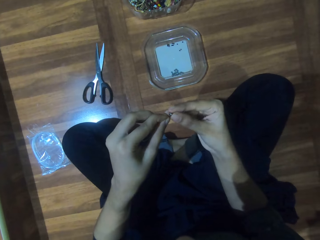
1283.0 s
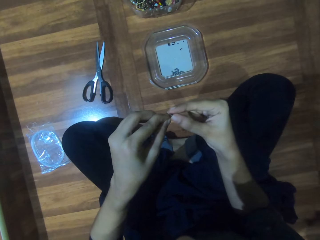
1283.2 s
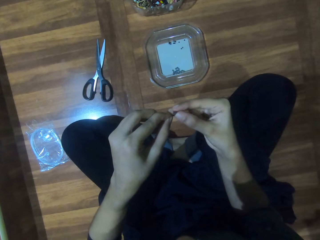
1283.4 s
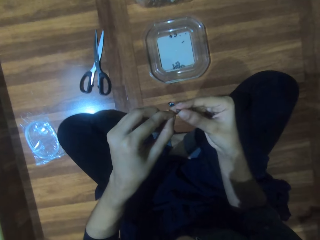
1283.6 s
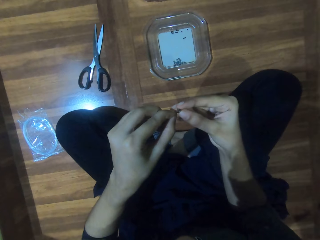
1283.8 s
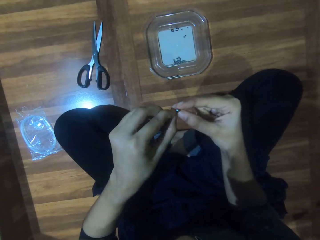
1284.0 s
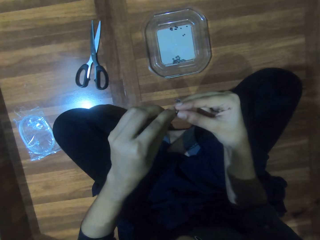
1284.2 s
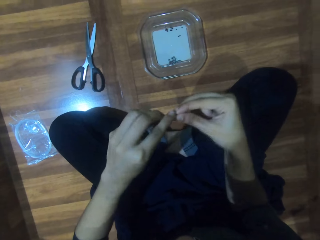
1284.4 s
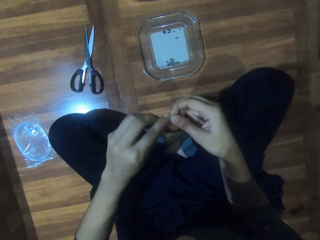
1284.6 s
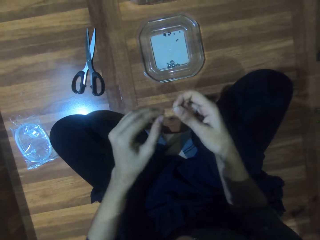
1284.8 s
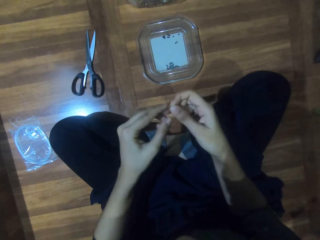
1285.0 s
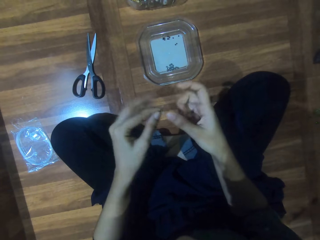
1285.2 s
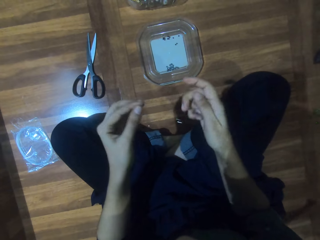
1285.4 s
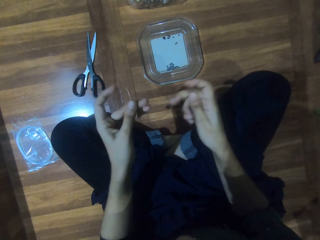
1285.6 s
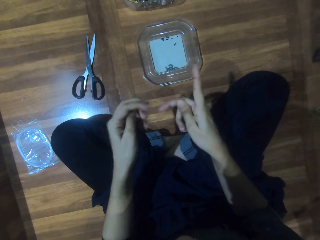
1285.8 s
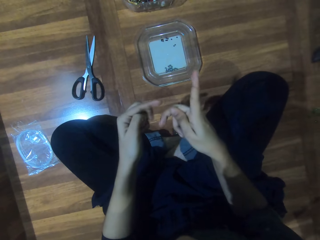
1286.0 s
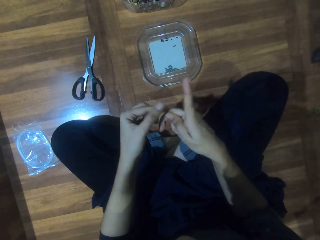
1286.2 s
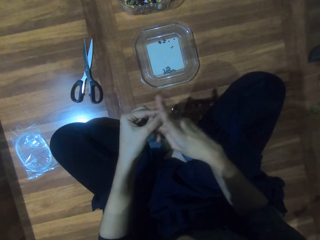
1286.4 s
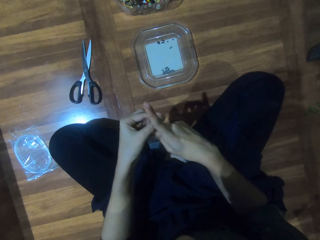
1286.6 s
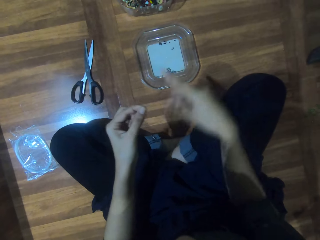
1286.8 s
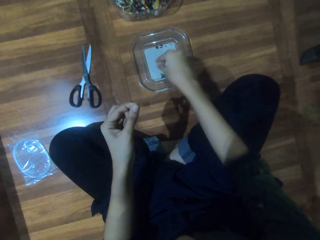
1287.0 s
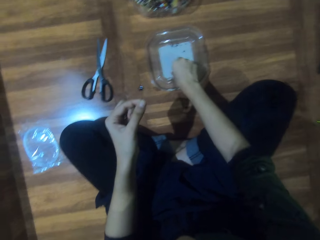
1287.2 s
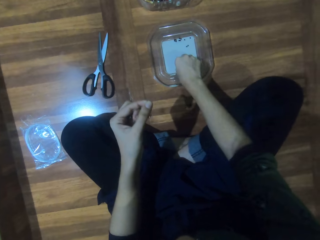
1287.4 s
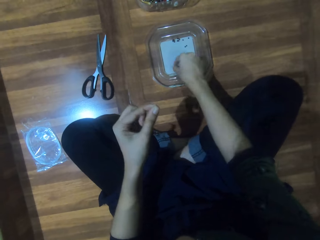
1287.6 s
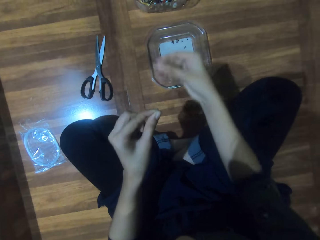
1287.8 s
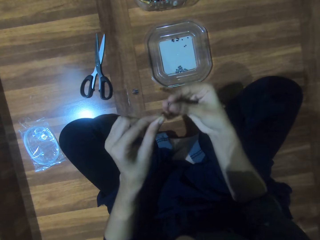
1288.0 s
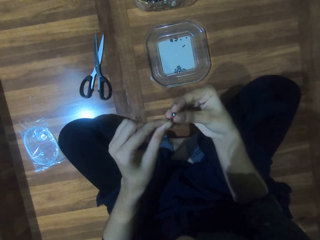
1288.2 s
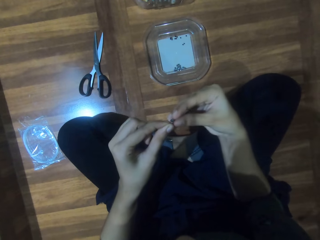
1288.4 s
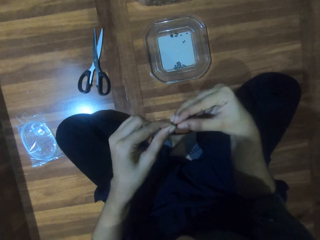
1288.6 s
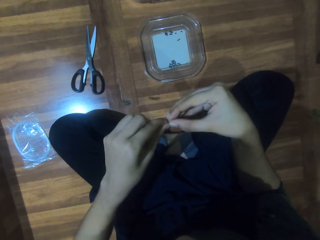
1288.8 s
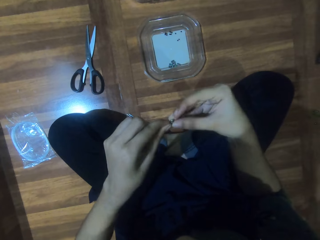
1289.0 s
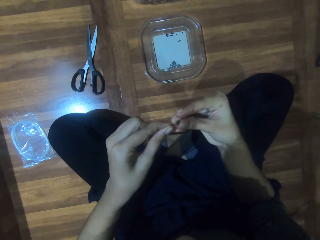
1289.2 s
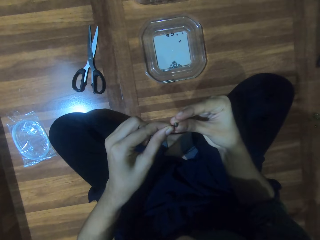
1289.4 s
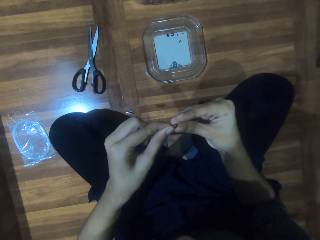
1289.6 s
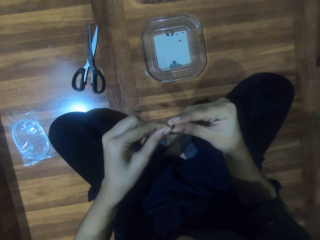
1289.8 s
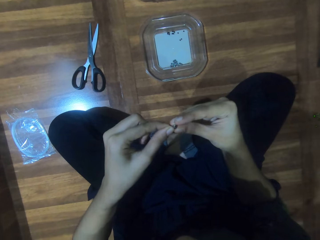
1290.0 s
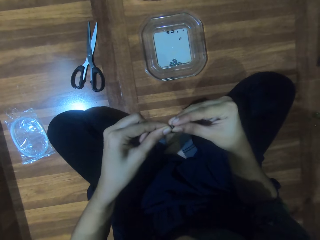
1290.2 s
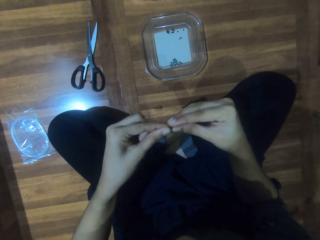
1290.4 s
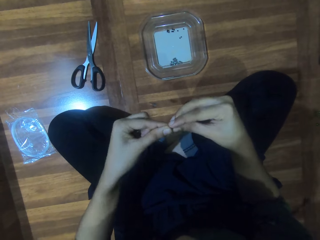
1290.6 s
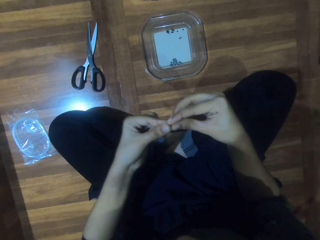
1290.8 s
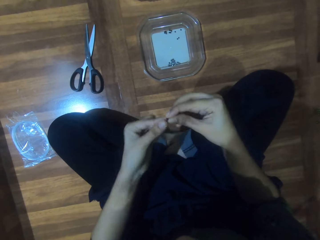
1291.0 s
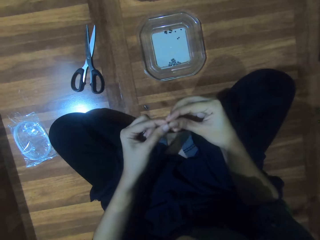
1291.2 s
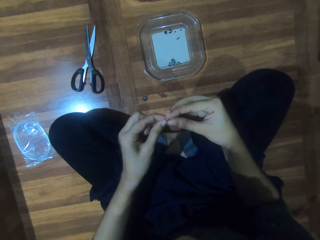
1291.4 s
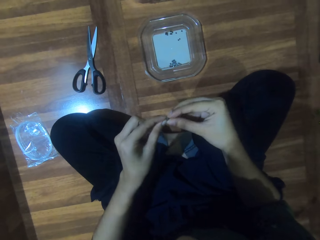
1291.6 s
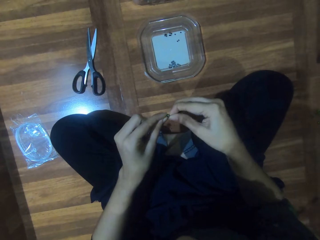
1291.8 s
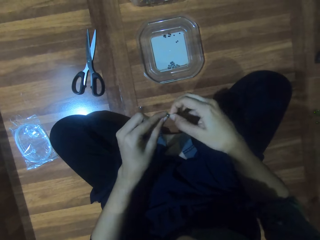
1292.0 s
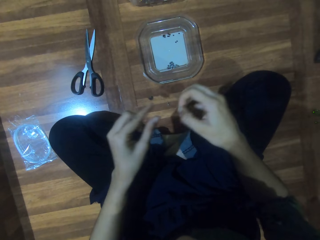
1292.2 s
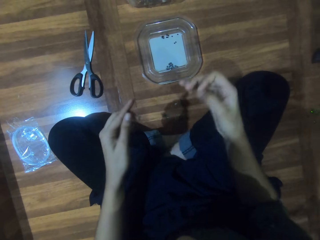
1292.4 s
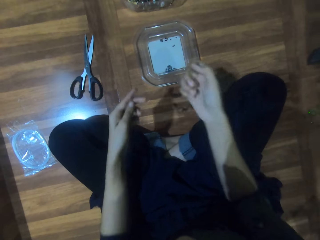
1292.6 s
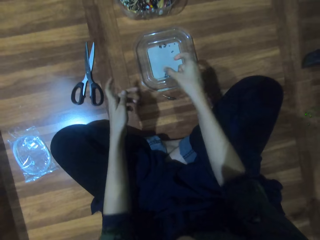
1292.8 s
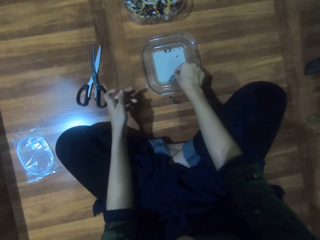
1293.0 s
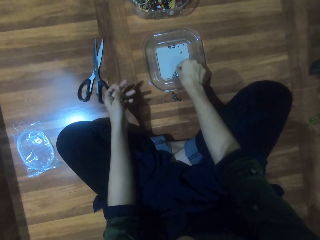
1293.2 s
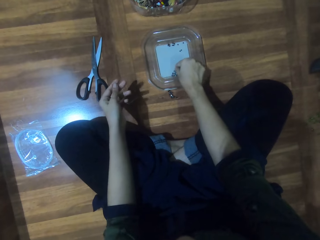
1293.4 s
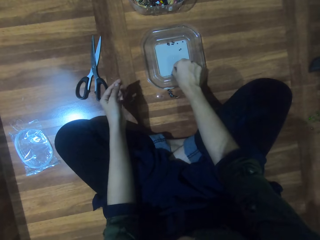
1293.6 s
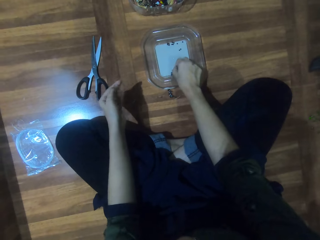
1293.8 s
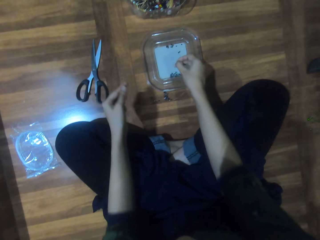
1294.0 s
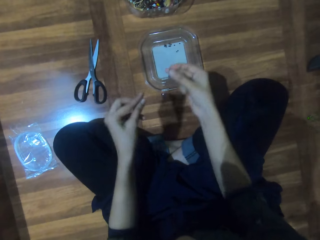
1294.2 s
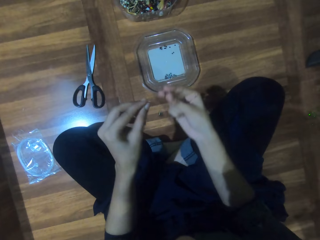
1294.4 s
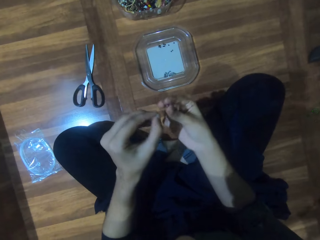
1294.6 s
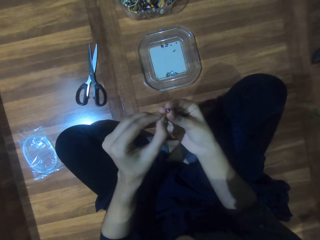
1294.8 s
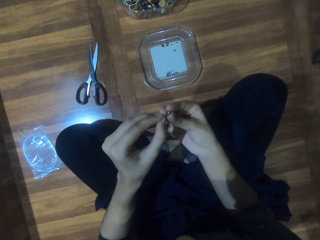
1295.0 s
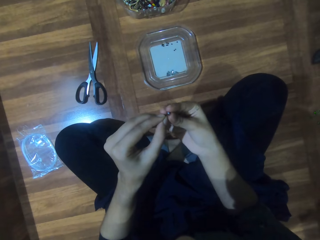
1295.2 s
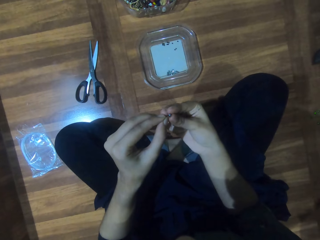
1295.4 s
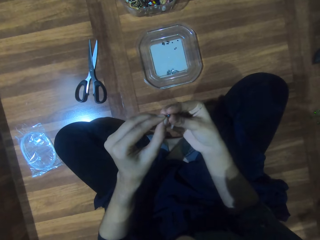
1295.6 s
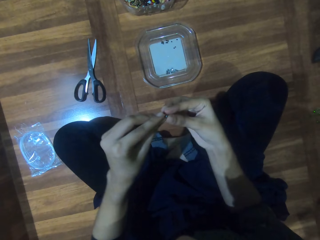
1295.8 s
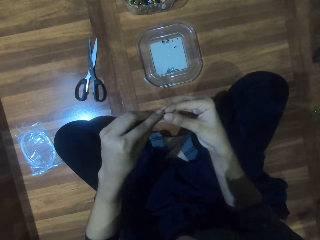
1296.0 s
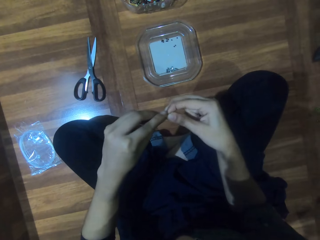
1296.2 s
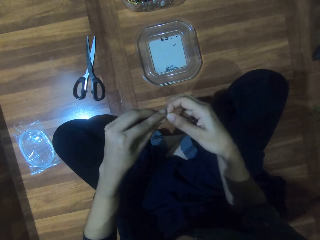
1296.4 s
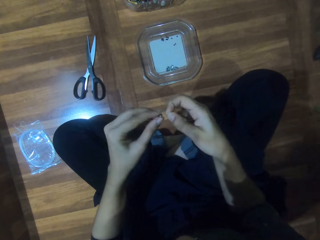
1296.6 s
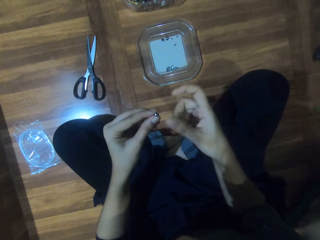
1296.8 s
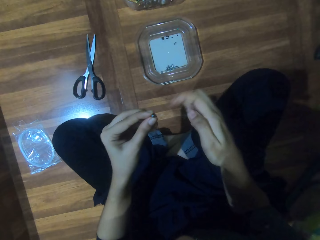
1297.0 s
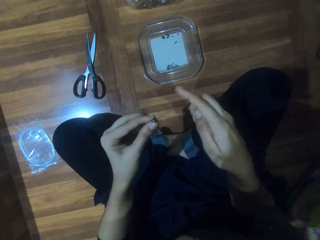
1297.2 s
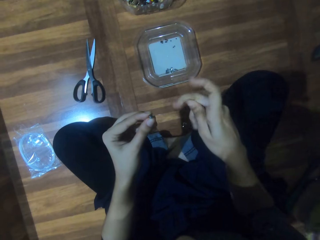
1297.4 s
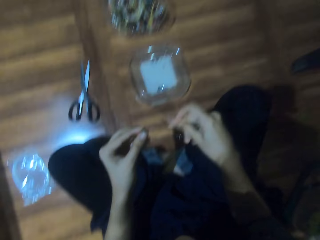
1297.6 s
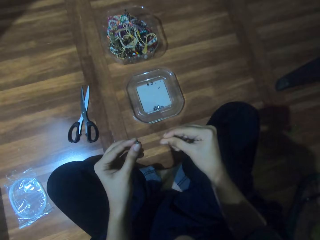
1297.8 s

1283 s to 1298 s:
The camera wearer holds the string with her left hand. She picks a bead from the plate. She inserts the bead in the nylon thread. She picks a bead from the plate. She inserts the bead in the nylon thread.

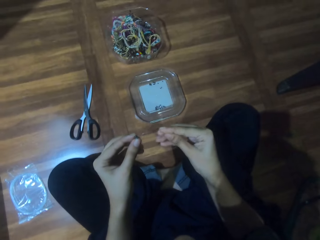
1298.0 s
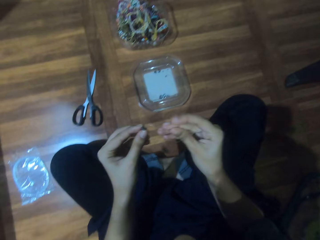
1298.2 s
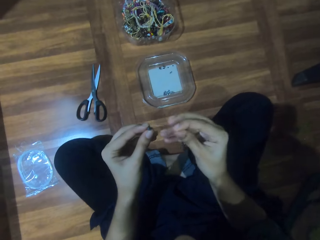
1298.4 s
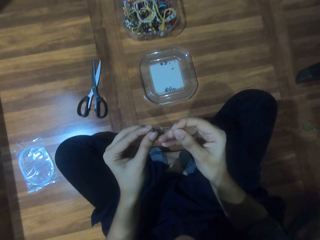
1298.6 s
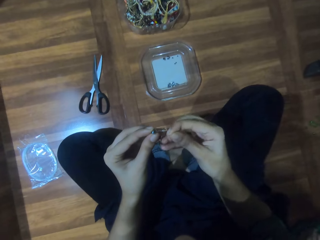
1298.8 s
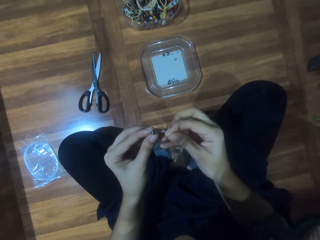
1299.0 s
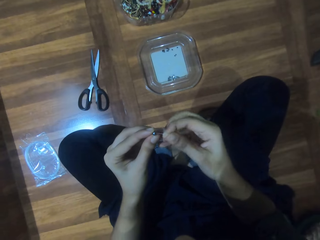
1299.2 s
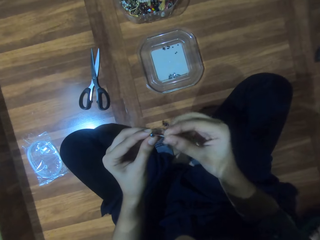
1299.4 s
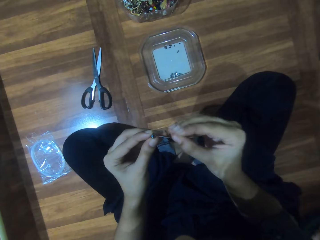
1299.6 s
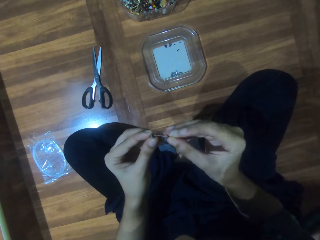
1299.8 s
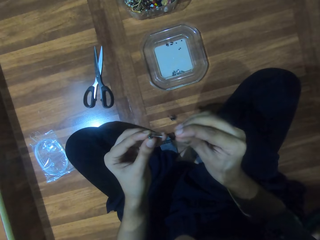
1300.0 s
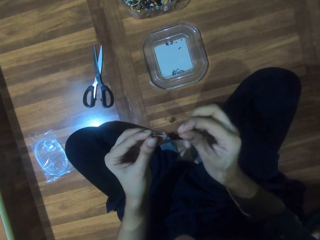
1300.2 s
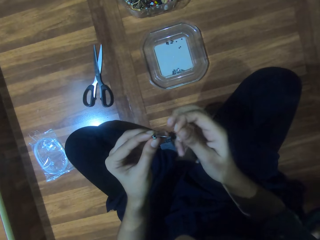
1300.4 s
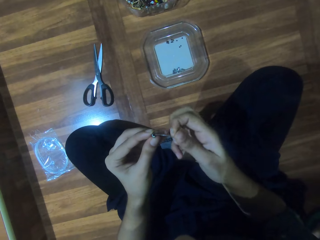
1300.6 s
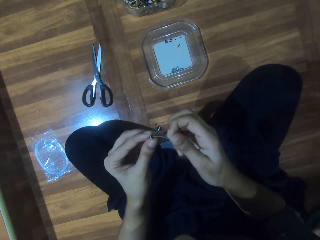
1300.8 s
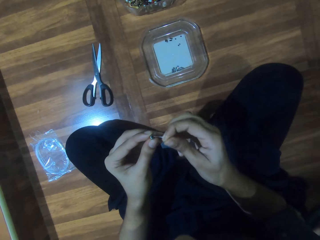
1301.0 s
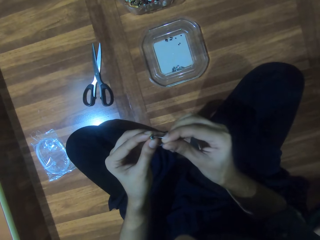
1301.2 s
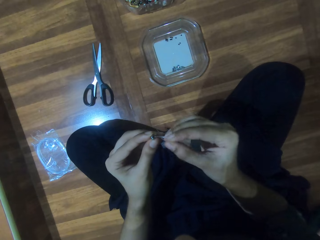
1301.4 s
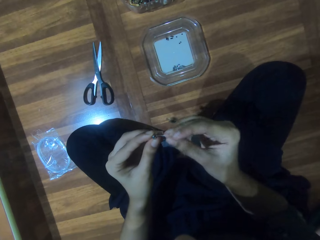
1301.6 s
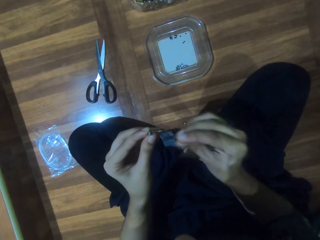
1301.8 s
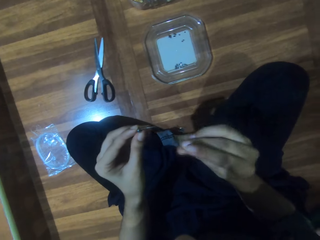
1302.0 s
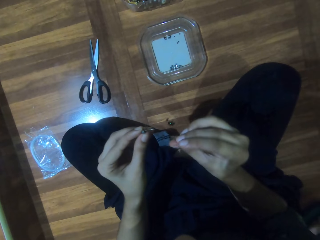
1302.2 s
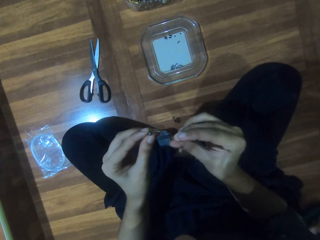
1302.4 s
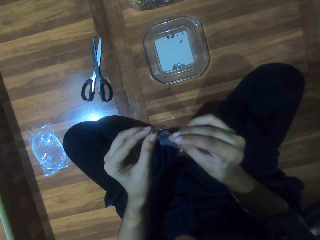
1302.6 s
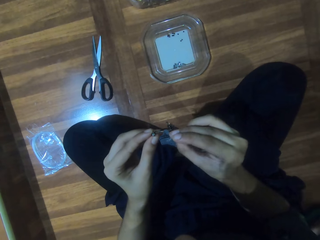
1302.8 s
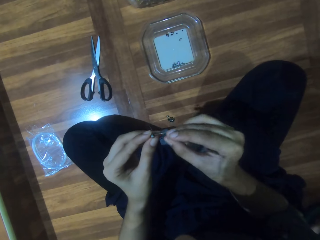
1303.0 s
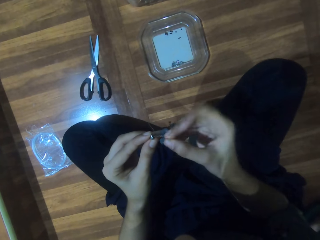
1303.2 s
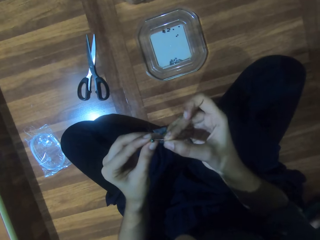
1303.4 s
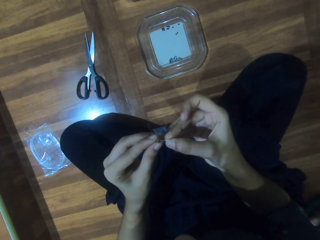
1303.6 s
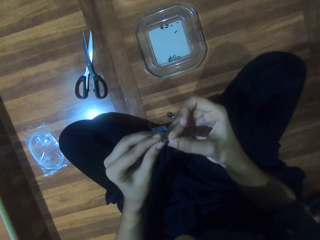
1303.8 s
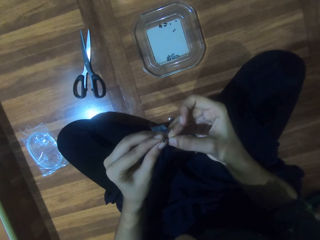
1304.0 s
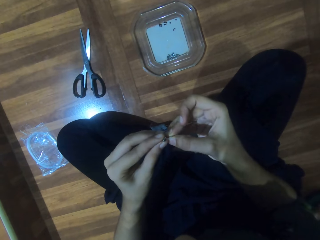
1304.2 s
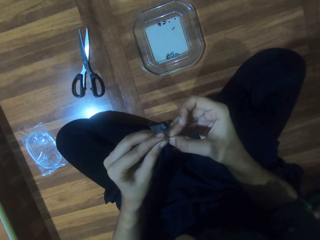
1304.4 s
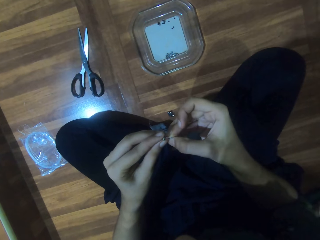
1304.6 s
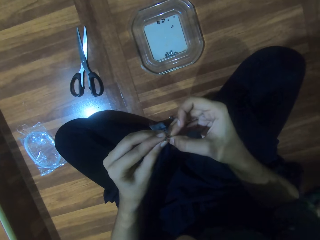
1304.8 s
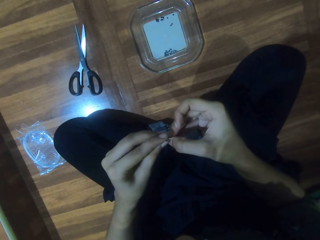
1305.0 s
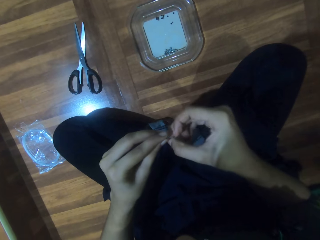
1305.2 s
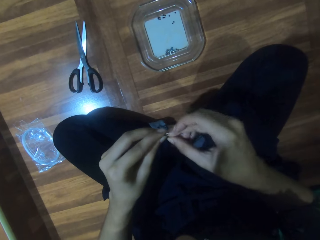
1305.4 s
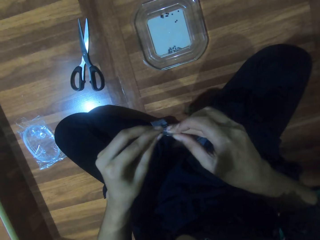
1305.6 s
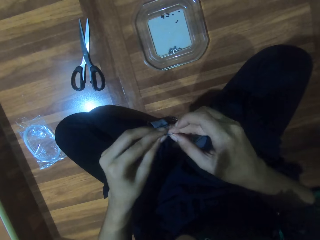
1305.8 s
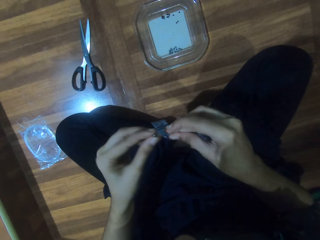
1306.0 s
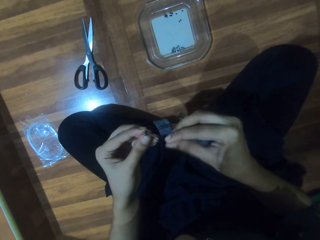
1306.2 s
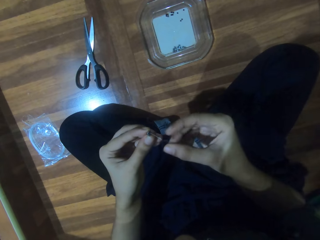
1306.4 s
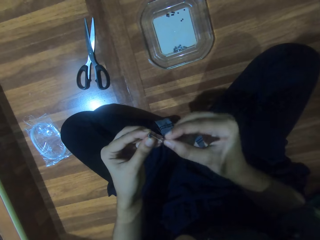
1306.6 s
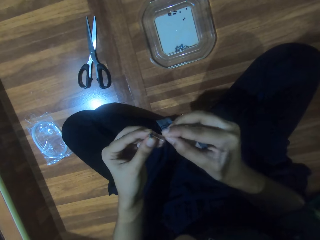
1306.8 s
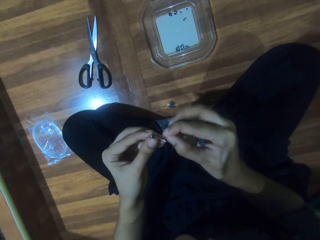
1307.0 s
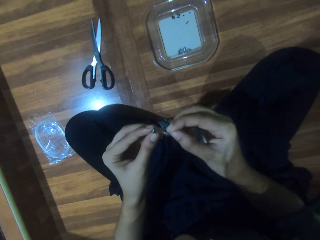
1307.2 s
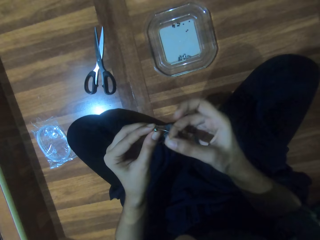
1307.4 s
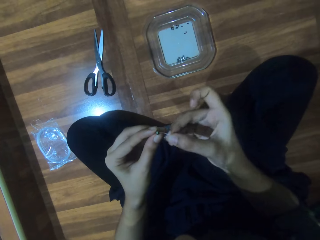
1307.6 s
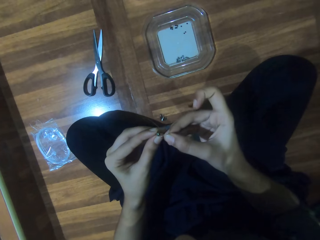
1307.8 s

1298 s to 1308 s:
The camera wearer inserts the string in a bead. They tighten the nylon thread.
